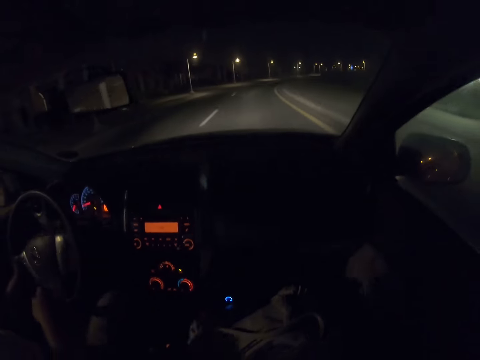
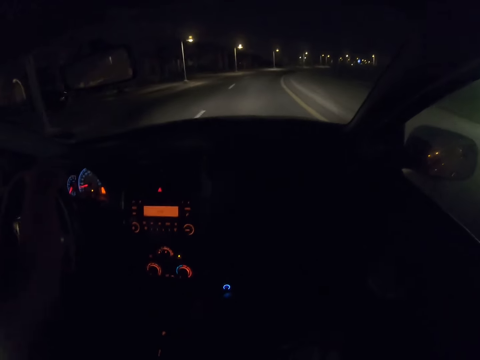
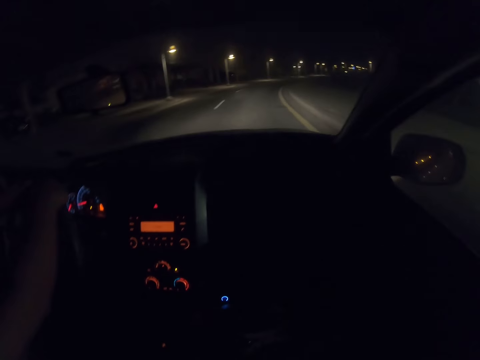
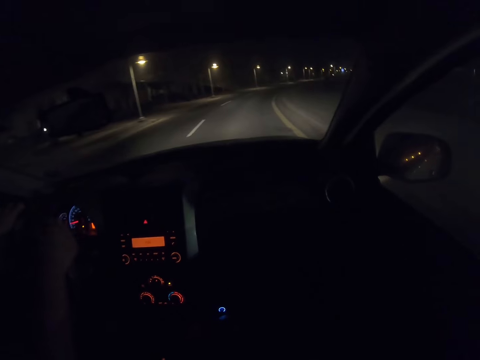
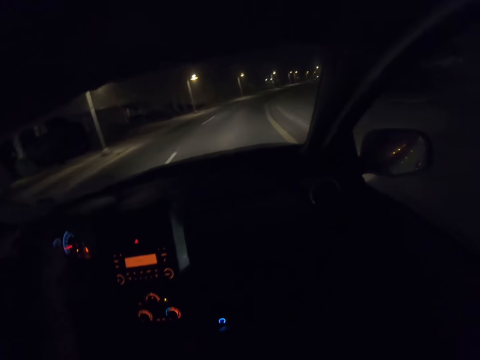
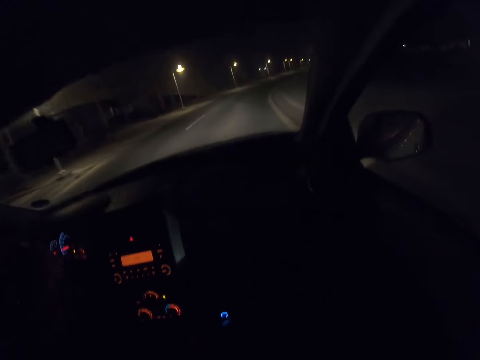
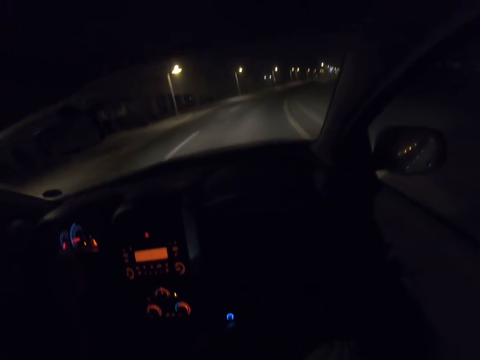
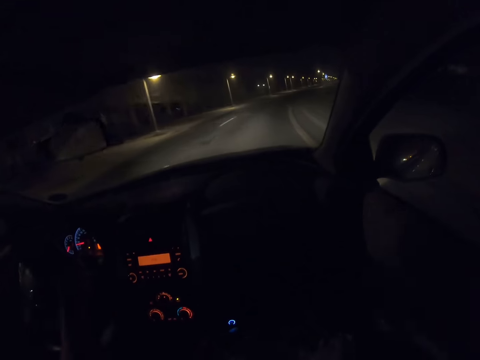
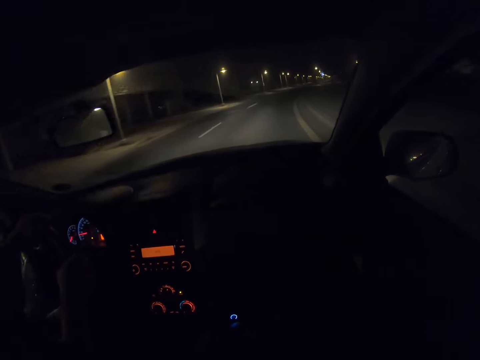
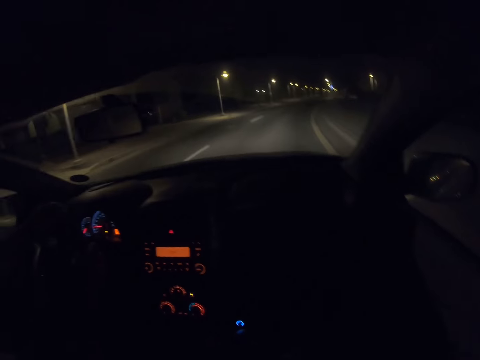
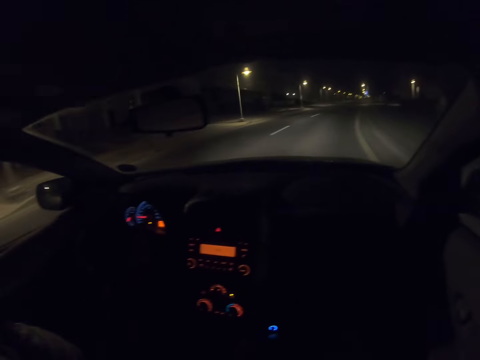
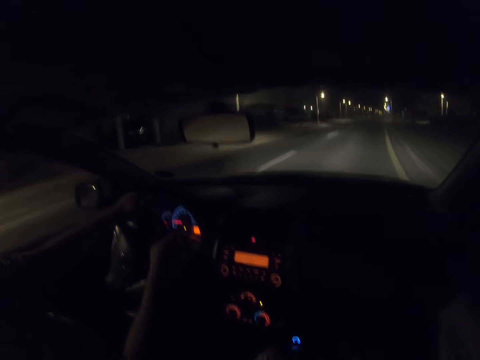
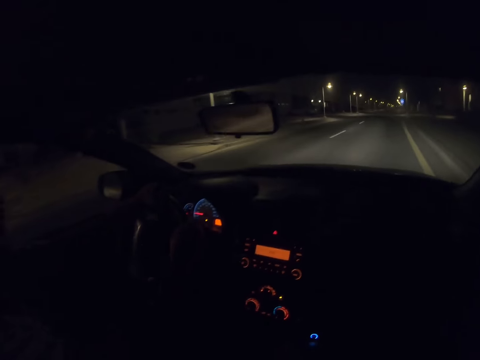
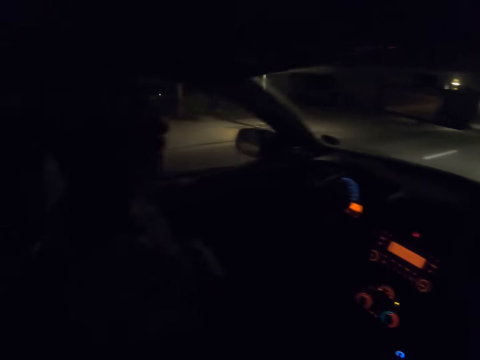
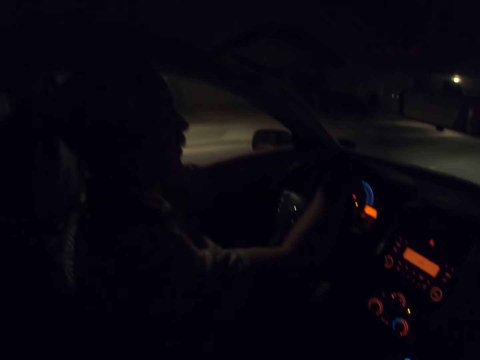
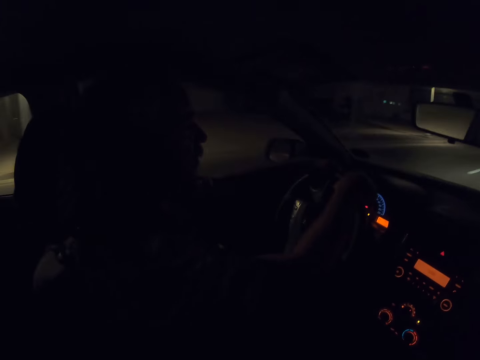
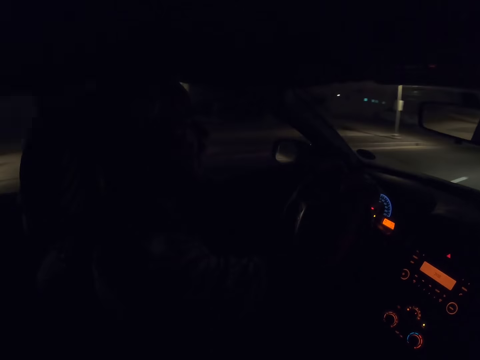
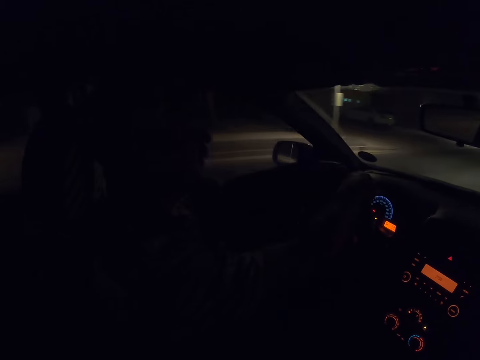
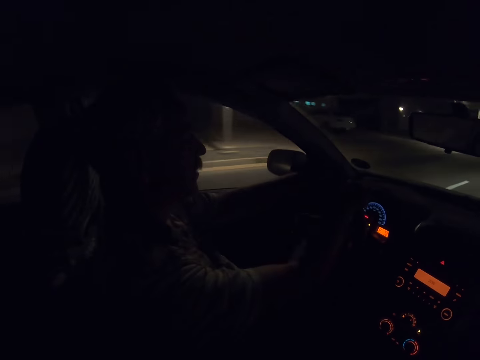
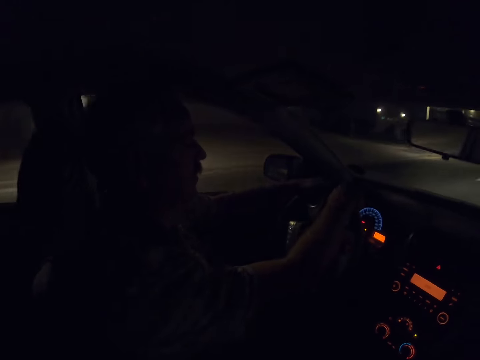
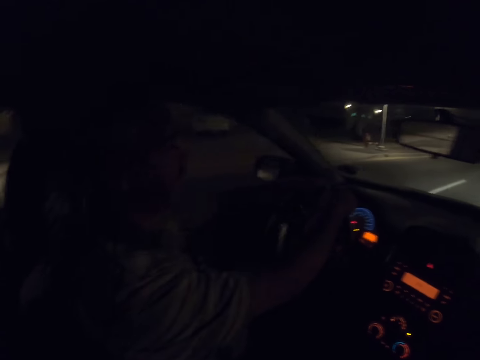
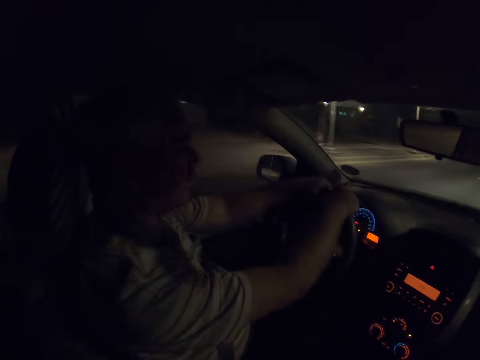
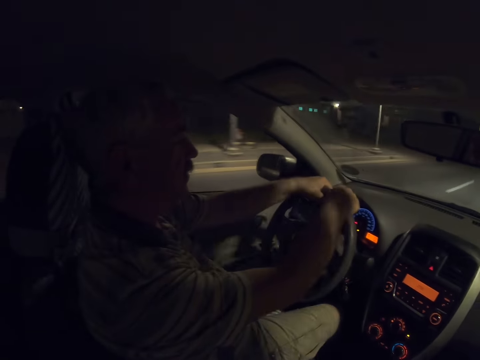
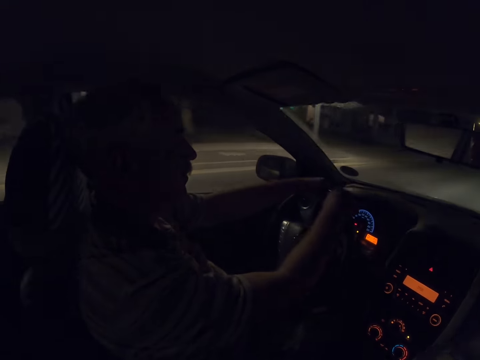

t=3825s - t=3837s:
A man spins the wheel. The camera wearer looks at the man.

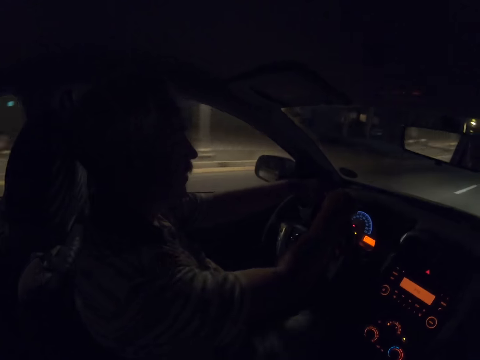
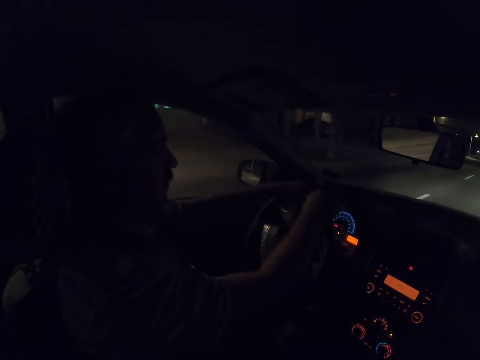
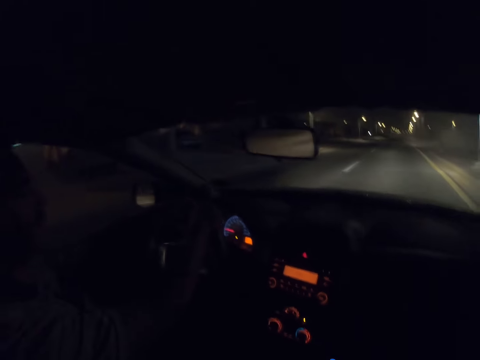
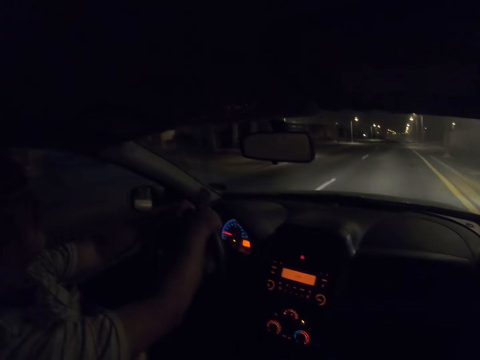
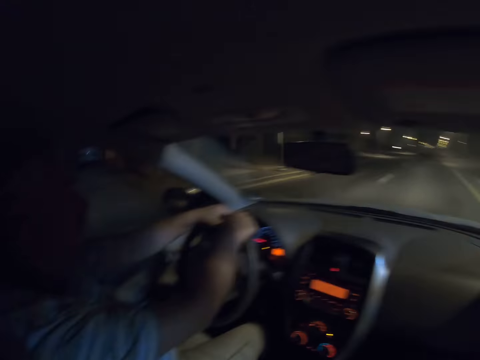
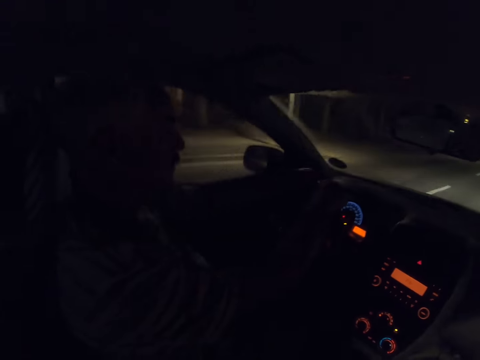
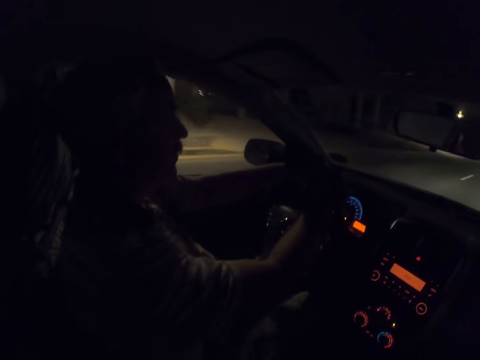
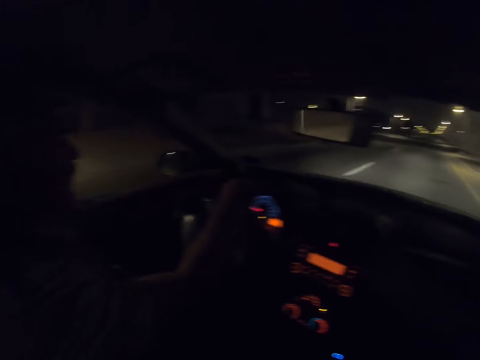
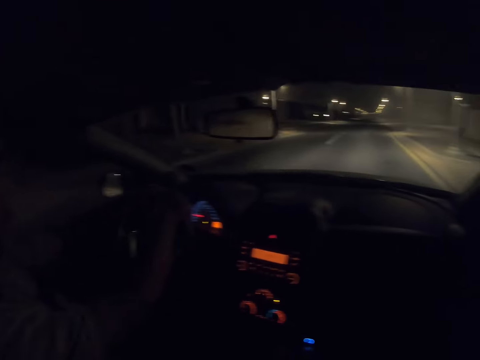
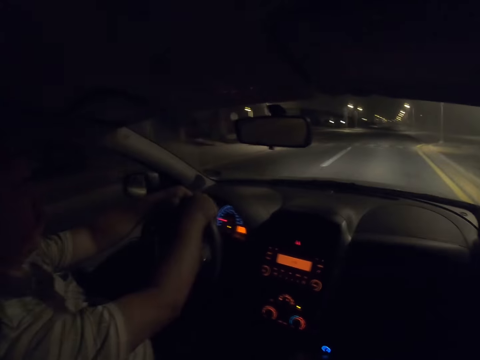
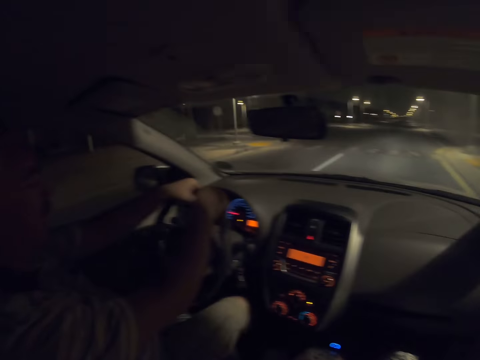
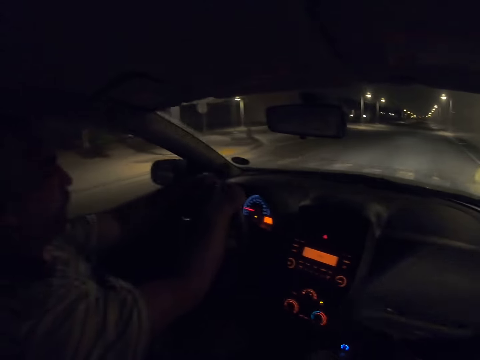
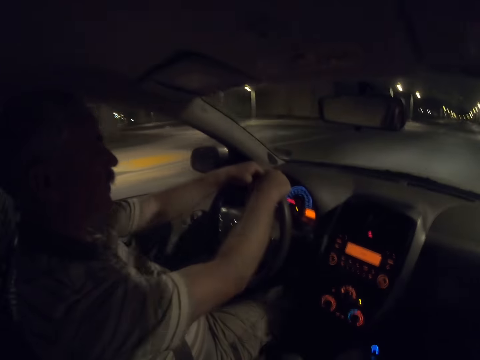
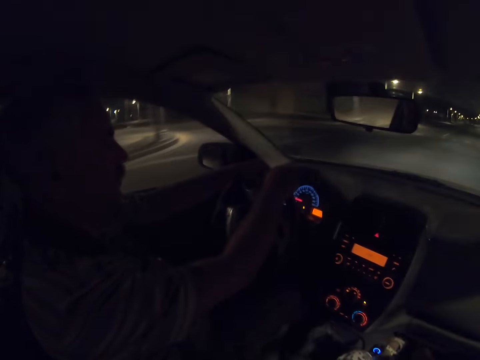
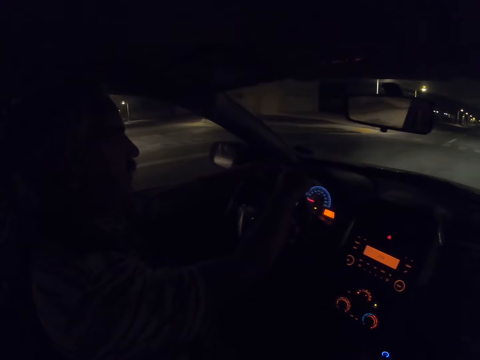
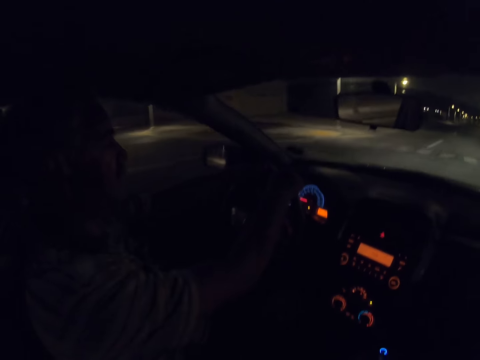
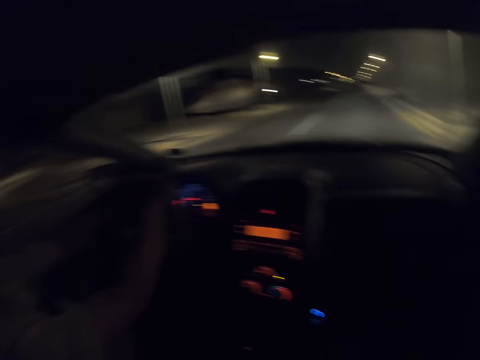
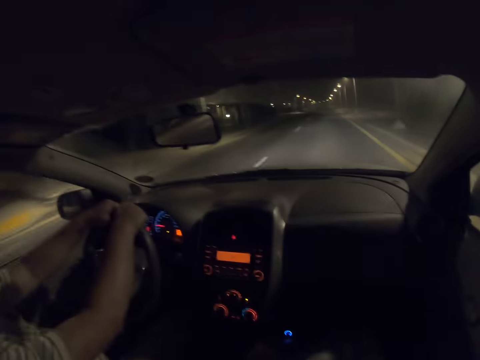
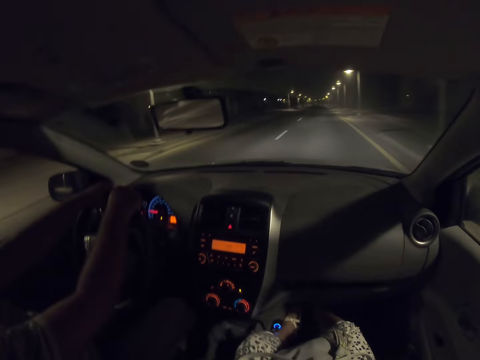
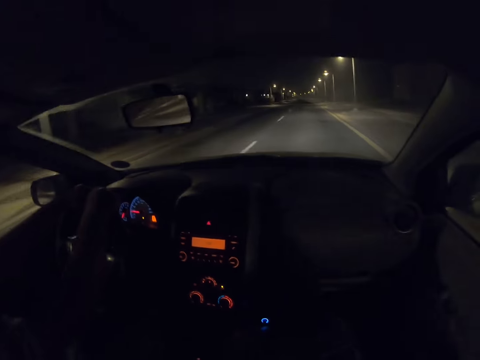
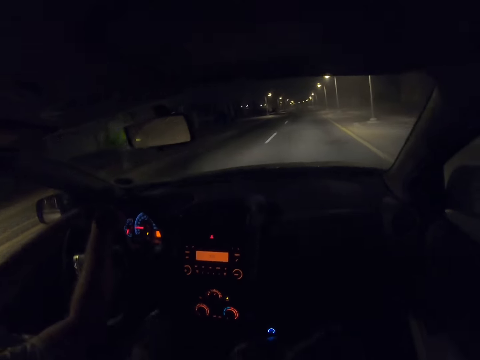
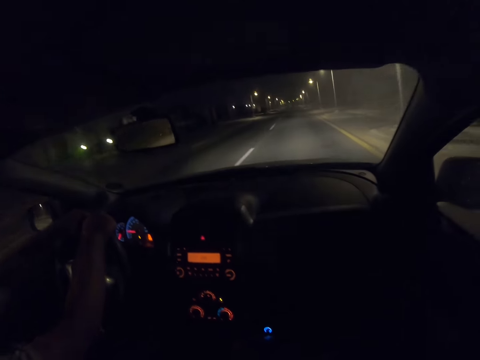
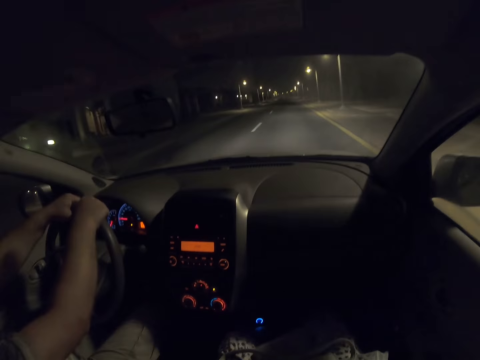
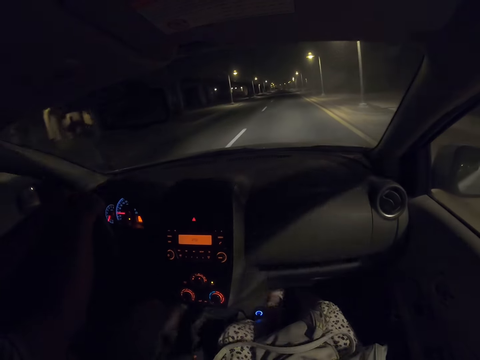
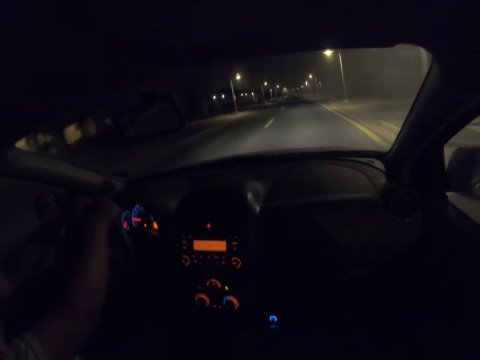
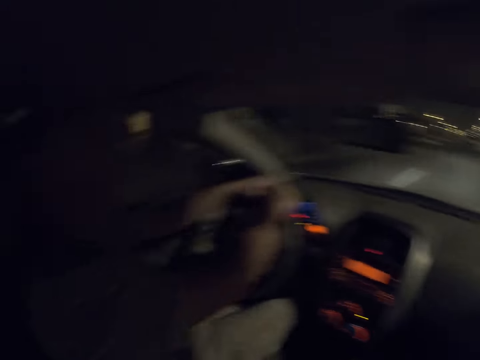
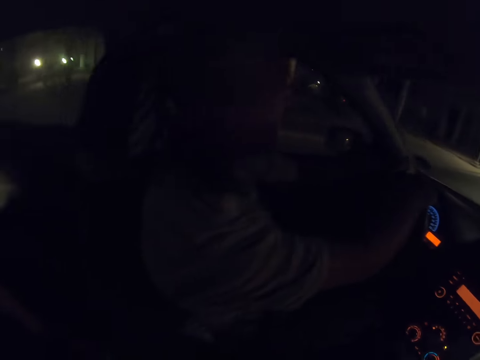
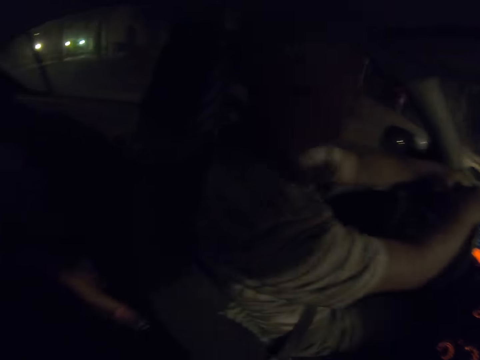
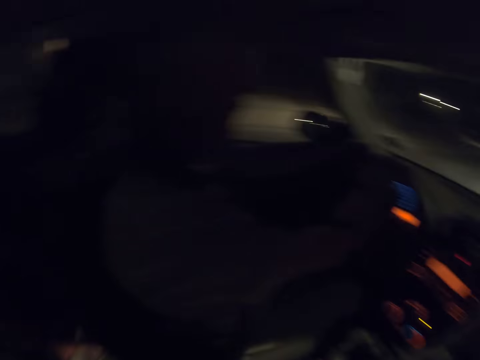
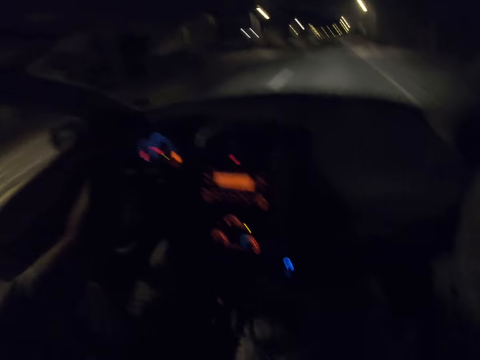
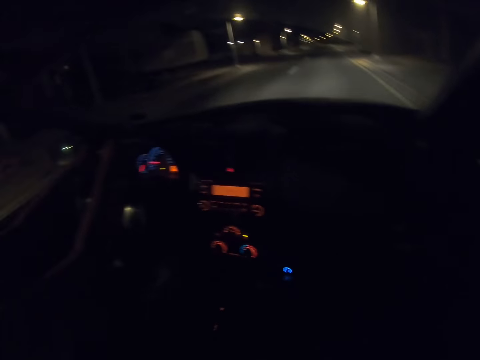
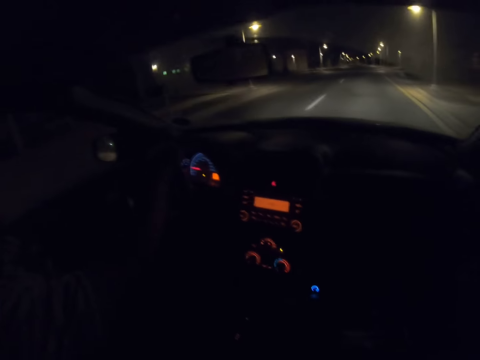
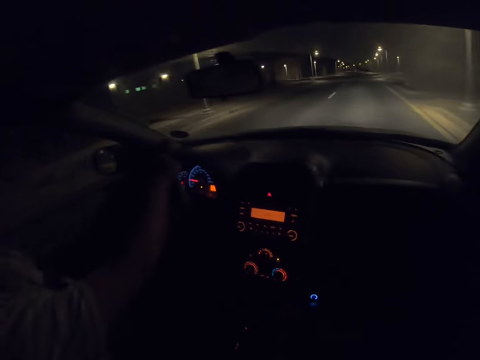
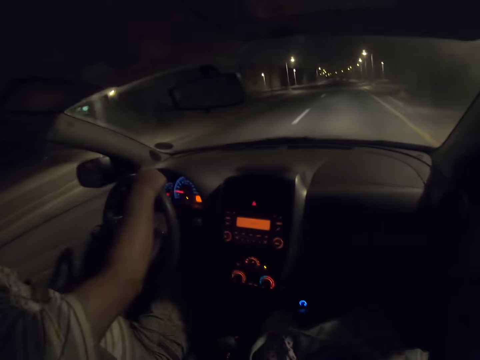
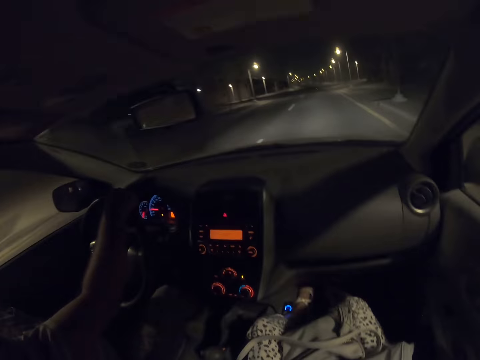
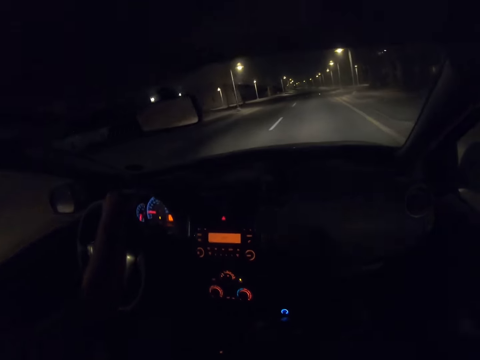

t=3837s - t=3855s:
The camera wearer looks in front. They look at a man. They look in front. They look at the man. They look in front.
